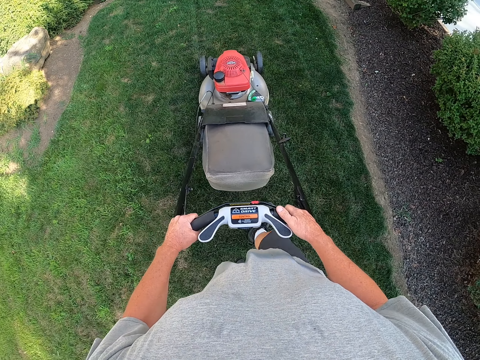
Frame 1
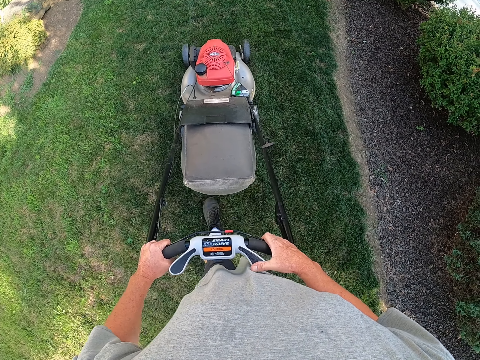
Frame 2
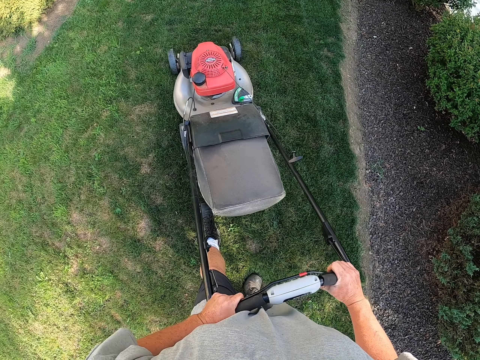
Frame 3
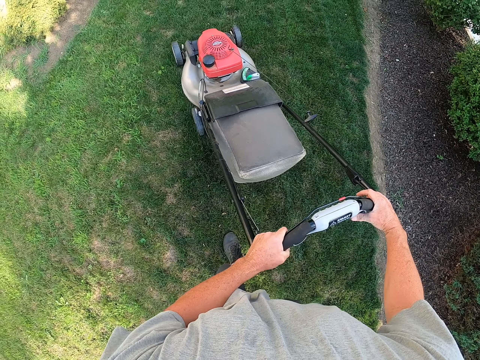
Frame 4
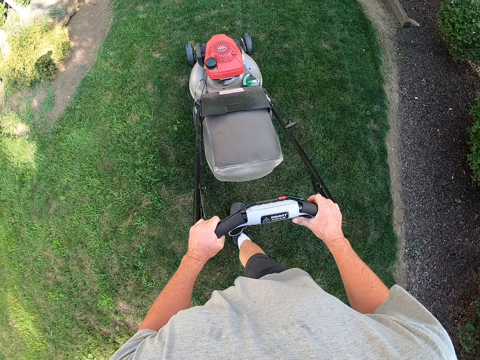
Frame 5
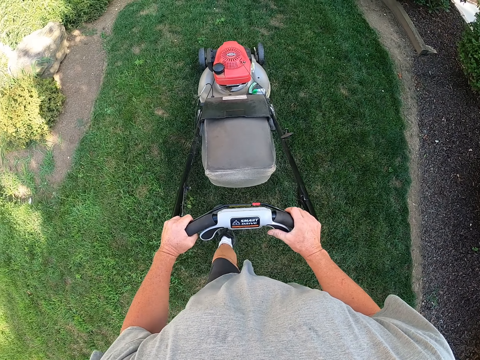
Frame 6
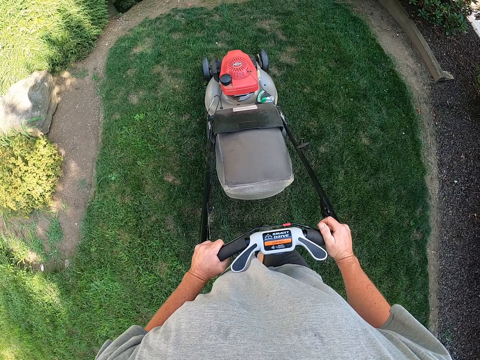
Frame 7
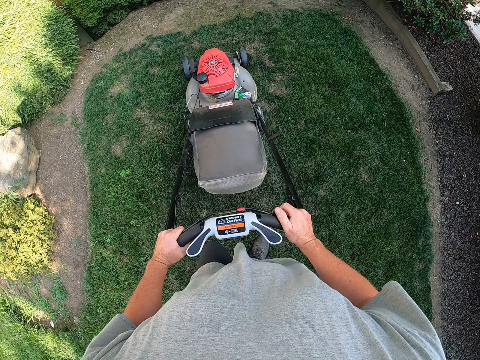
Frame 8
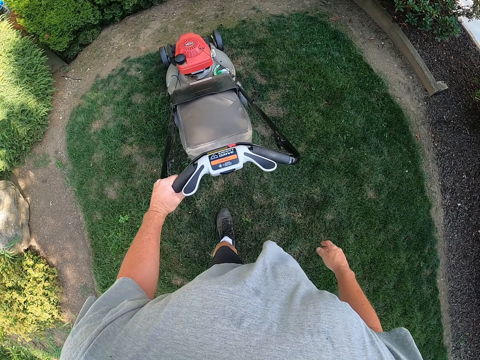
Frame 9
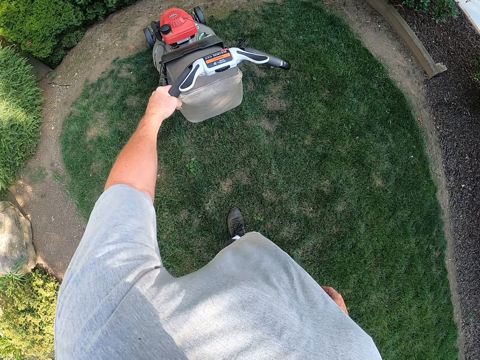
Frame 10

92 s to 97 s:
The camera wearer pulls back the mower machine.

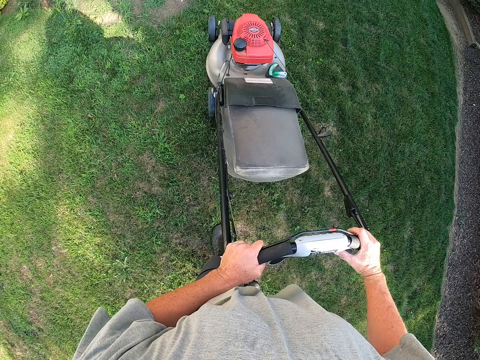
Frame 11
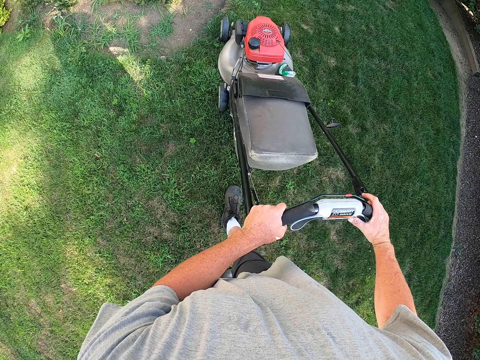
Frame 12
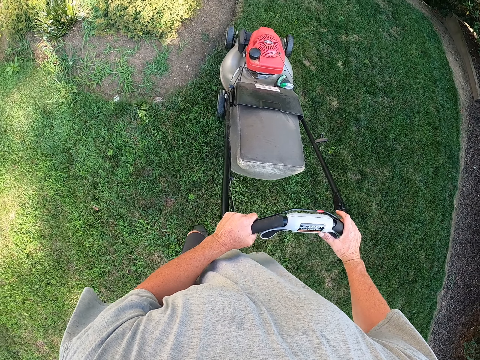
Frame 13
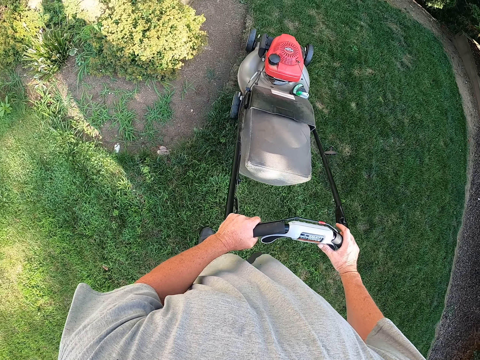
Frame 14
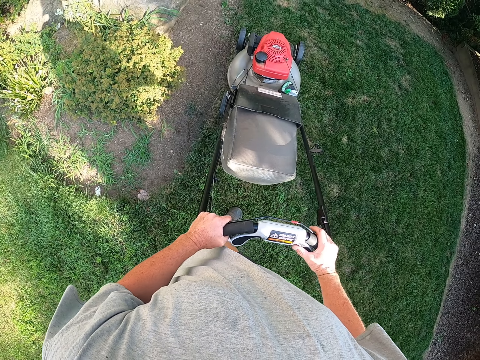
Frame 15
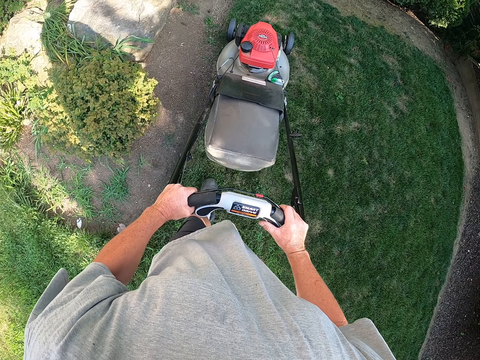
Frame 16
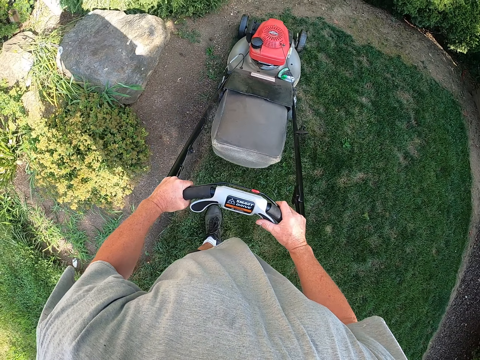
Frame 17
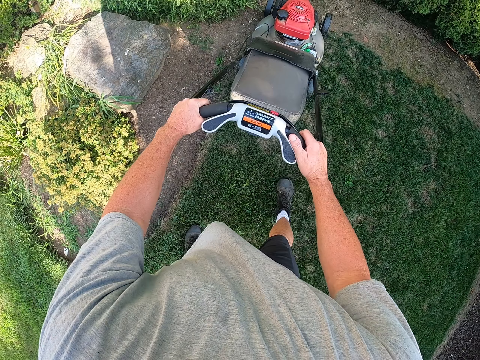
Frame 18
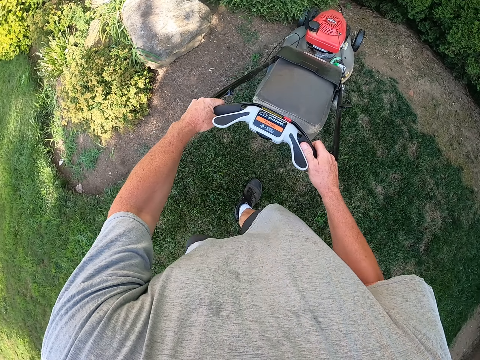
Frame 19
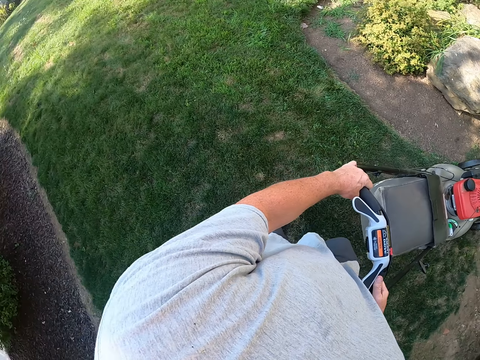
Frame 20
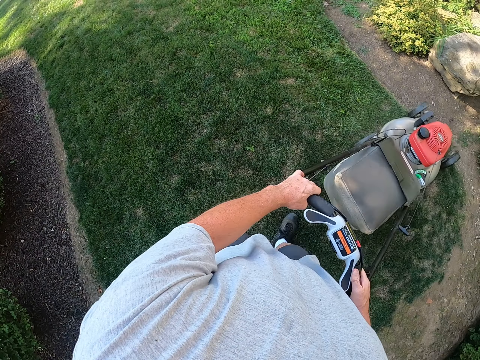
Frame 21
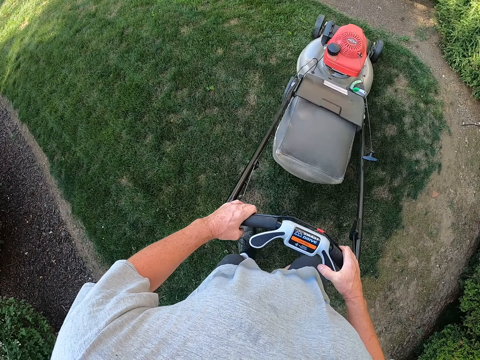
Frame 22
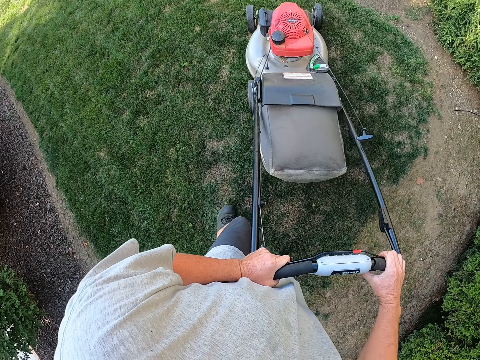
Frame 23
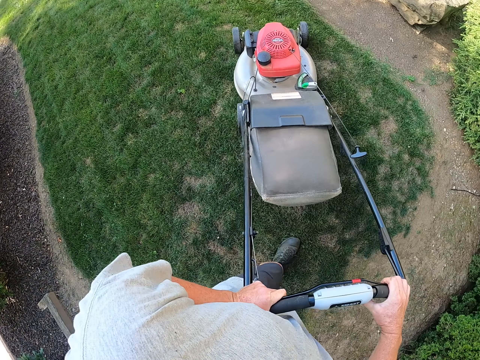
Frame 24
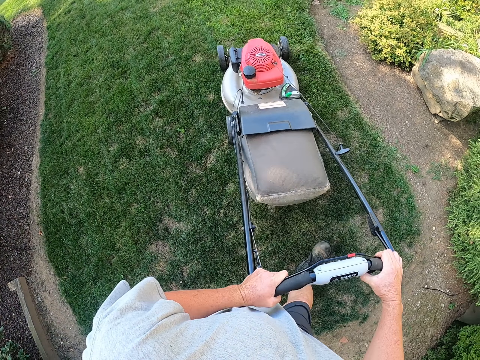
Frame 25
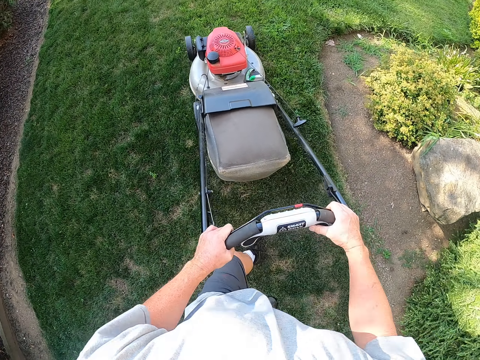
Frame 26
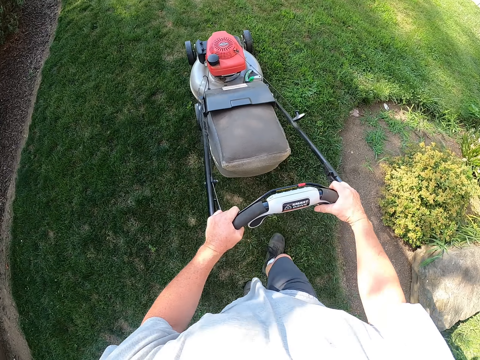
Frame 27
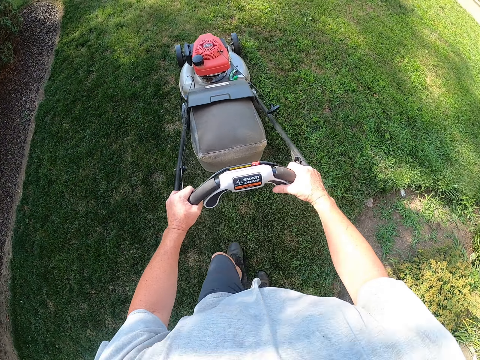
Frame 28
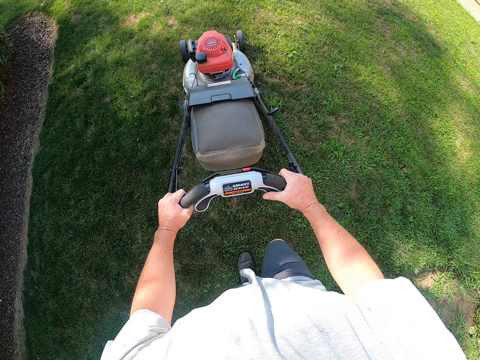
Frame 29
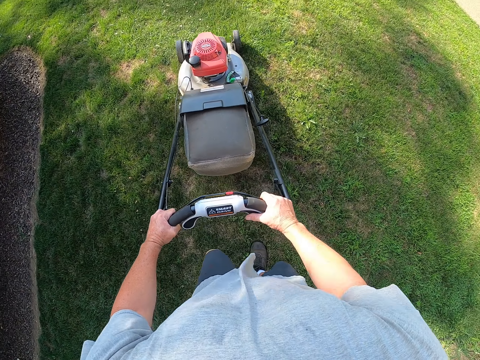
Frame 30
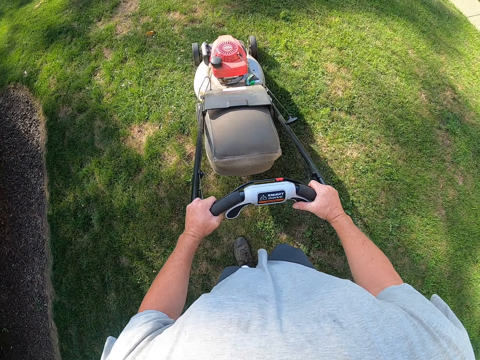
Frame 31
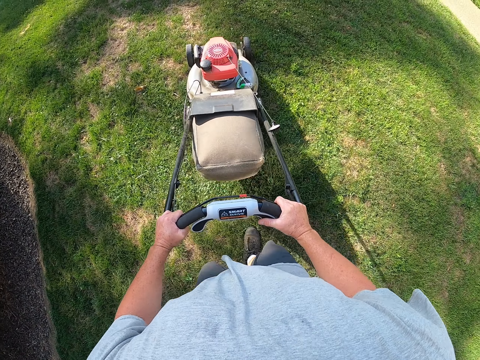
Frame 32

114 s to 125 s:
The camera wearer pulls back the mower machine. They cut grass with the mower machine and turn the mower machine.

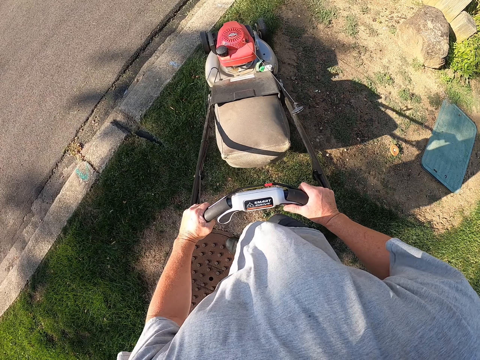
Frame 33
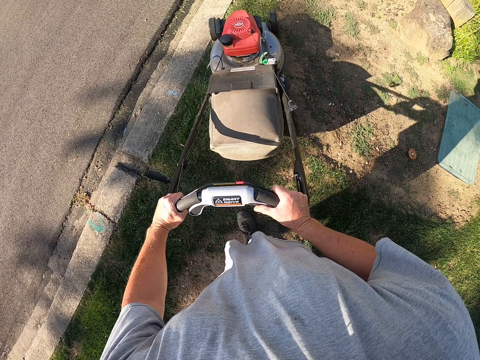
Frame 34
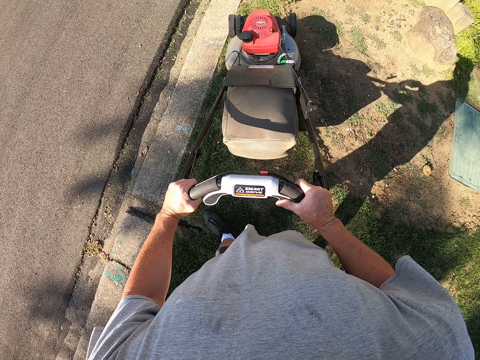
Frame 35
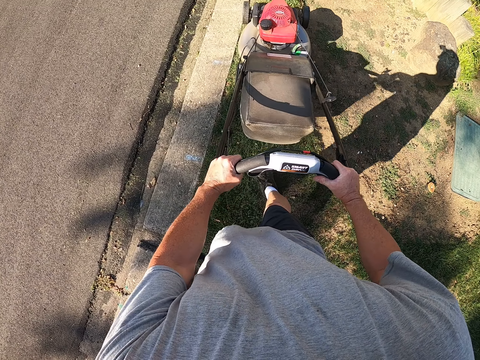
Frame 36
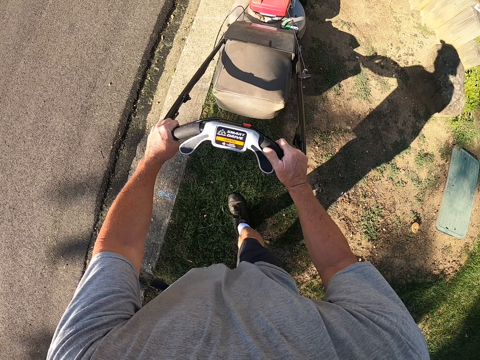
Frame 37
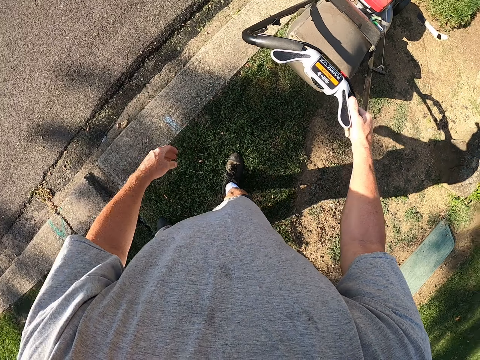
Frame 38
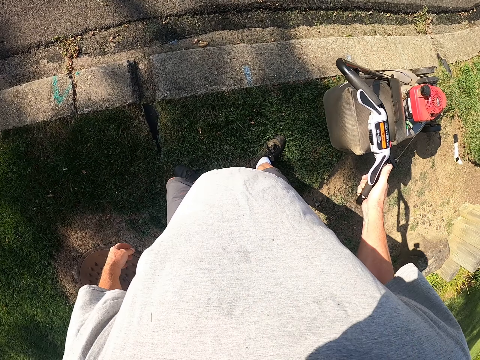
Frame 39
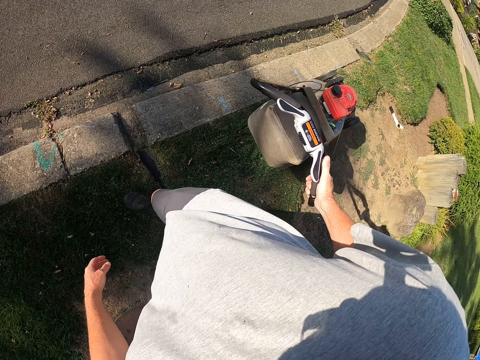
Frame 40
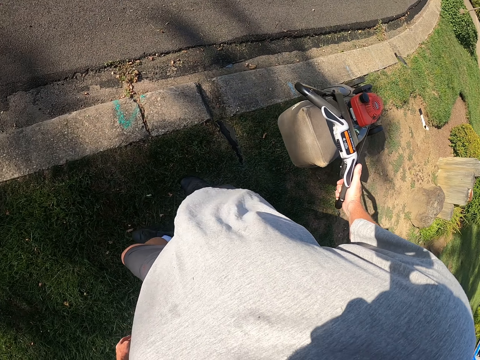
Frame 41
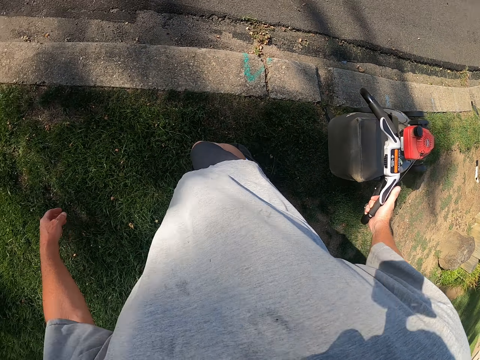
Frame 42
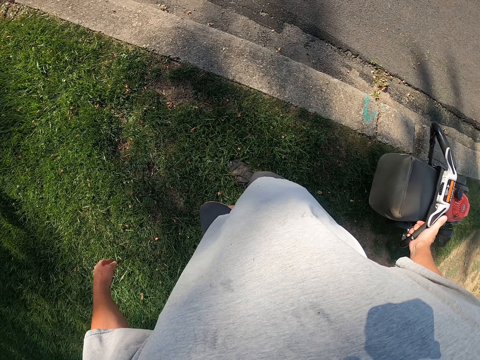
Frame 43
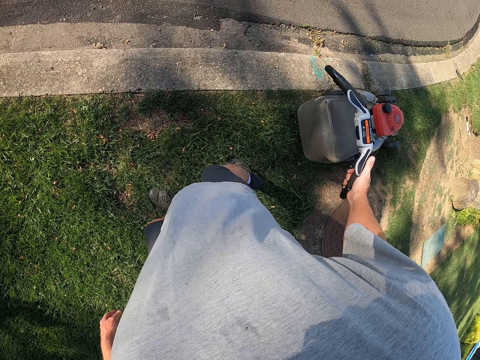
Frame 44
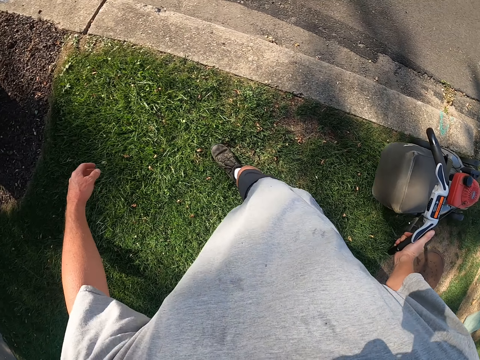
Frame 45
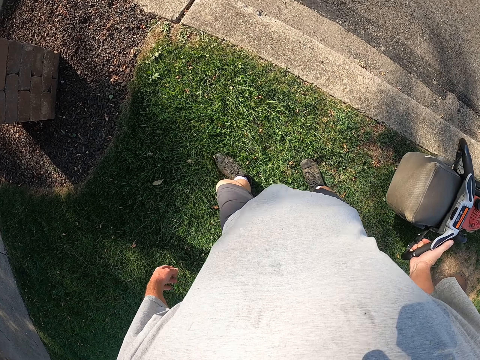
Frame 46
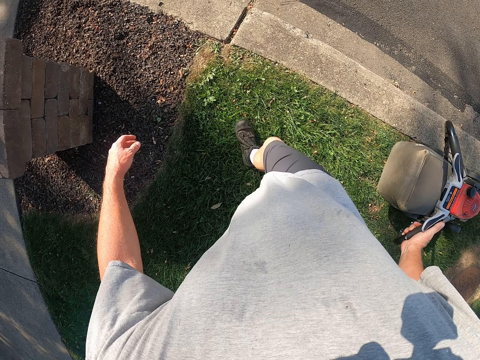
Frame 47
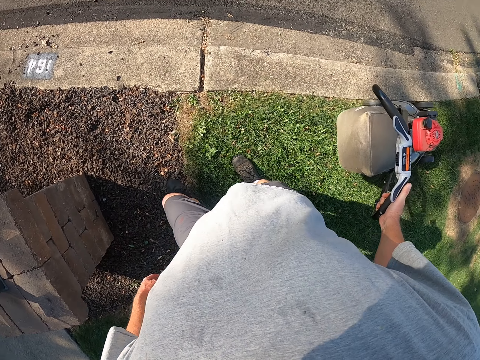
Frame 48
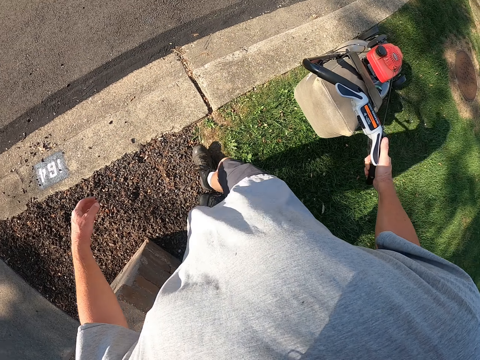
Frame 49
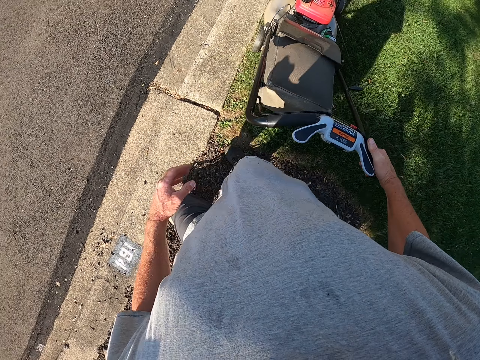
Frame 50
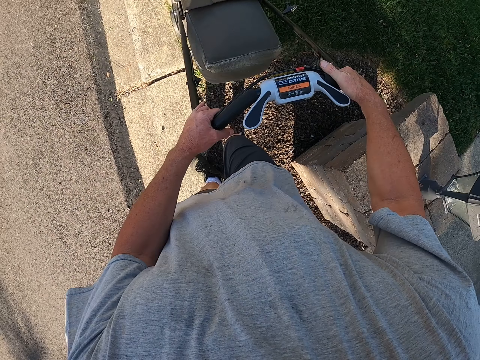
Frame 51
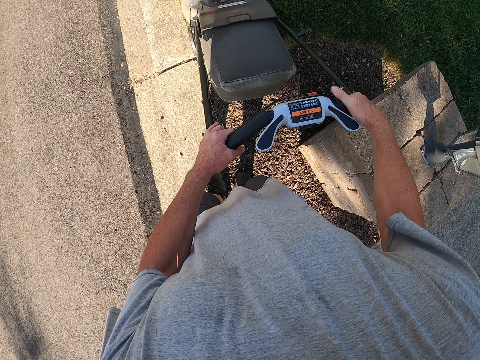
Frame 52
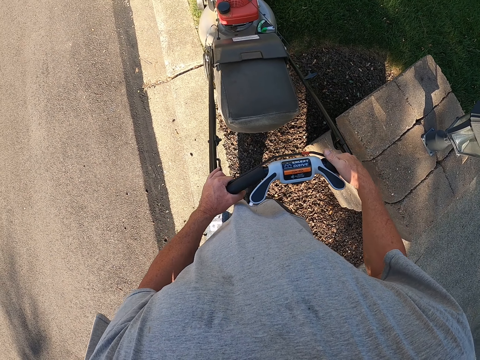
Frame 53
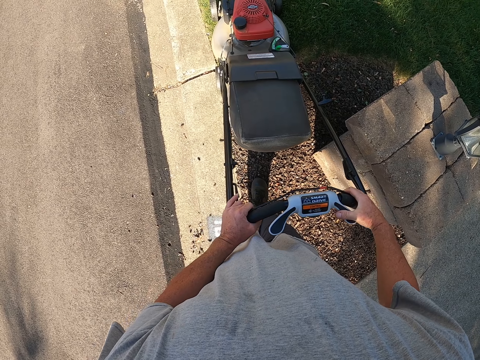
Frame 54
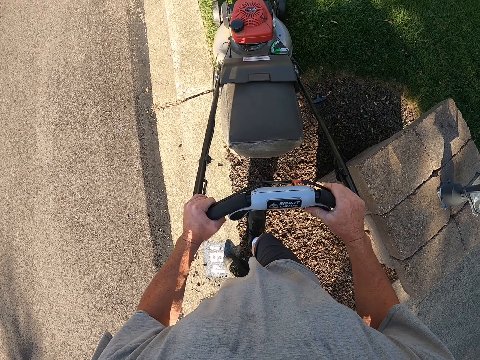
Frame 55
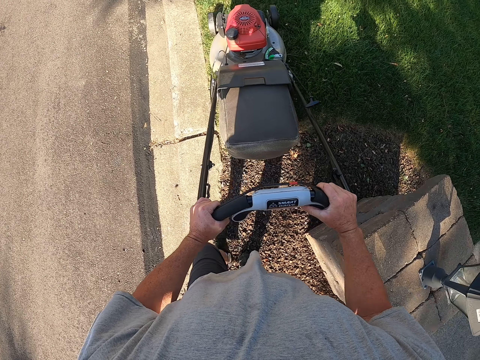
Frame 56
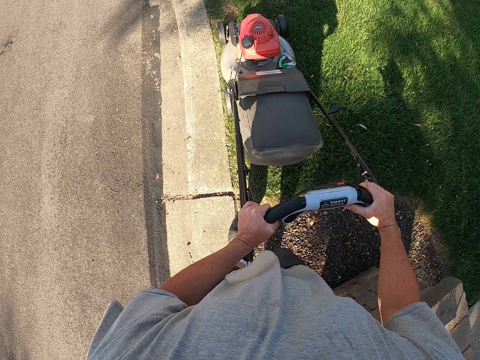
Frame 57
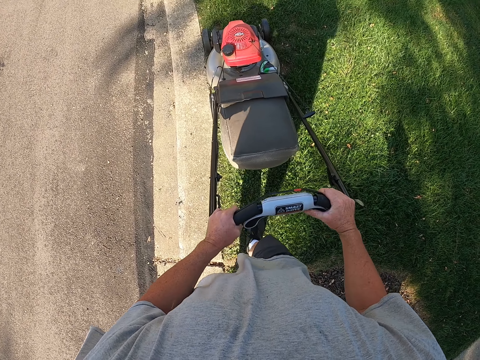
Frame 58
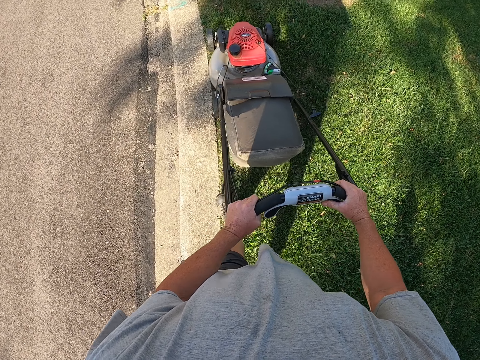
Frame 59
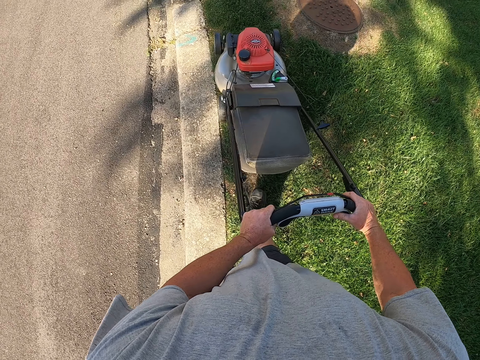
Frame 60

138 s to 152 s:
The camera wearer cuts grass with the mower machine. They pull back the mower machine.
